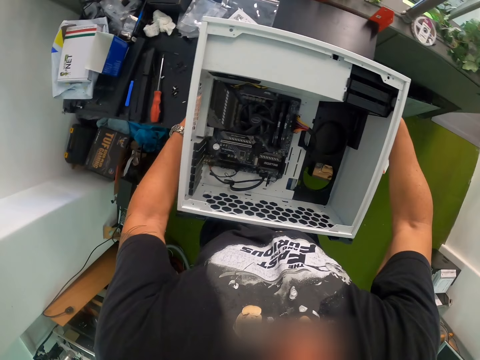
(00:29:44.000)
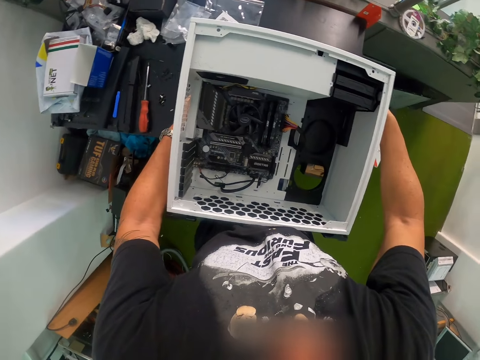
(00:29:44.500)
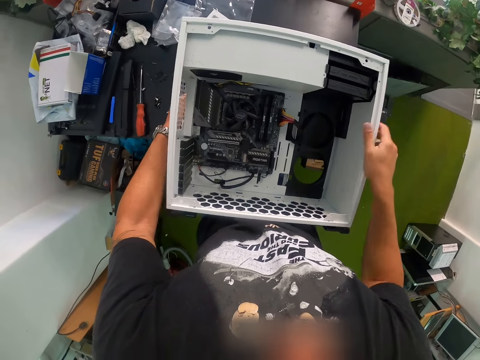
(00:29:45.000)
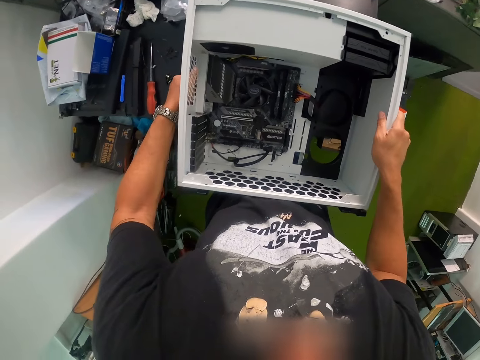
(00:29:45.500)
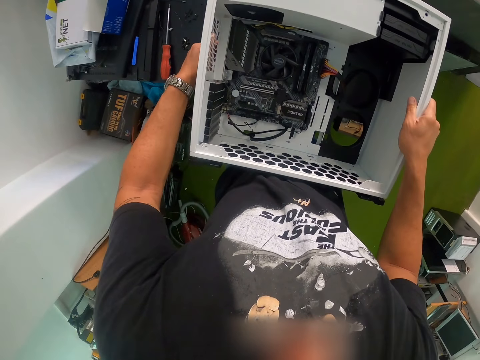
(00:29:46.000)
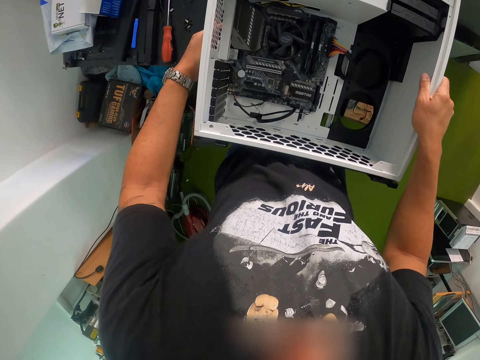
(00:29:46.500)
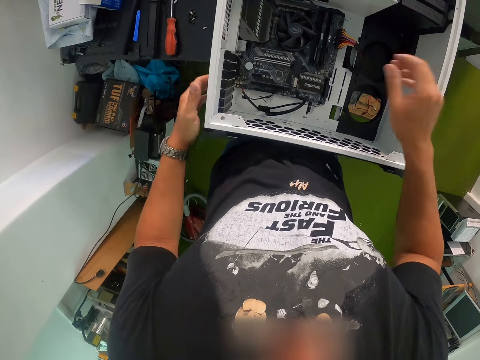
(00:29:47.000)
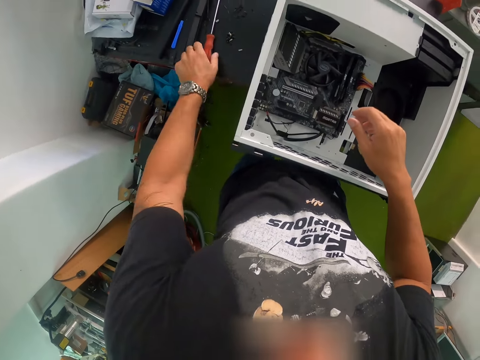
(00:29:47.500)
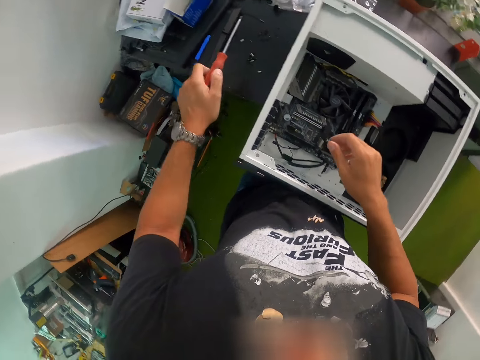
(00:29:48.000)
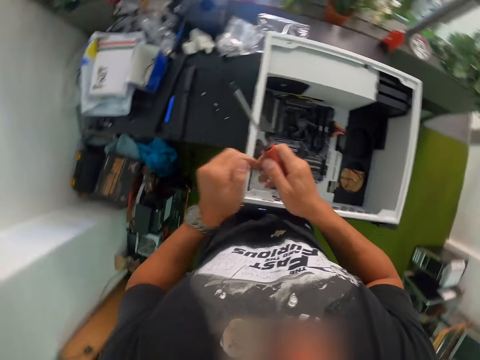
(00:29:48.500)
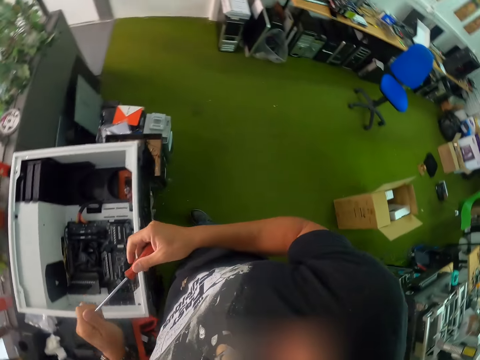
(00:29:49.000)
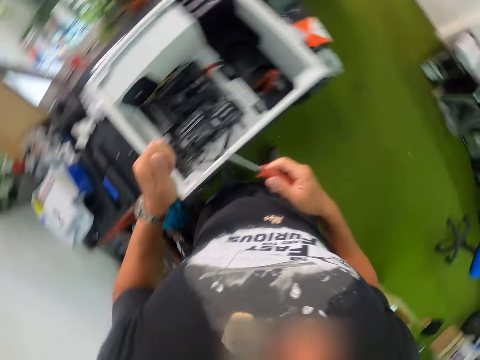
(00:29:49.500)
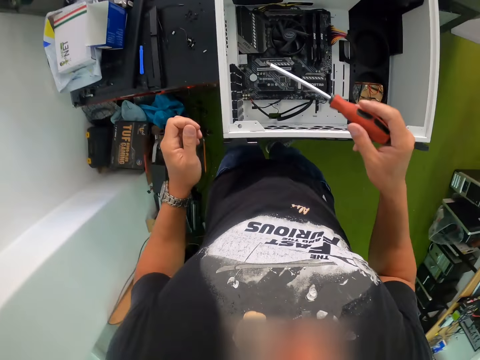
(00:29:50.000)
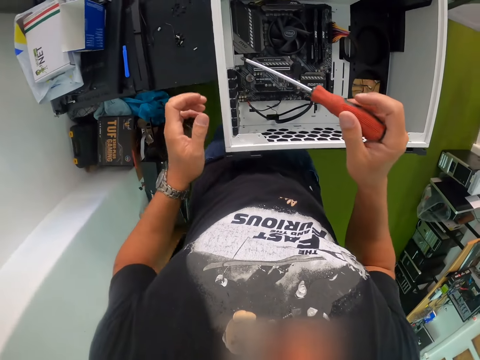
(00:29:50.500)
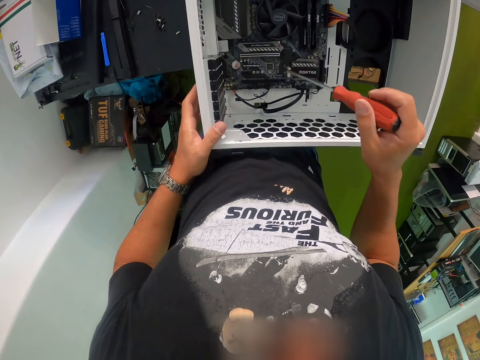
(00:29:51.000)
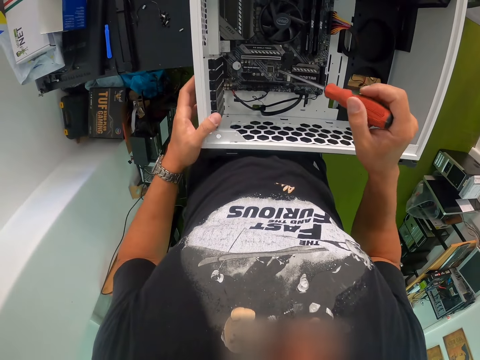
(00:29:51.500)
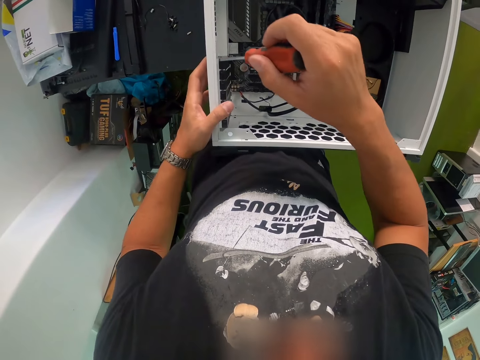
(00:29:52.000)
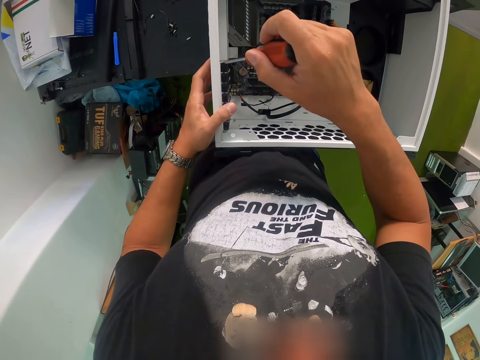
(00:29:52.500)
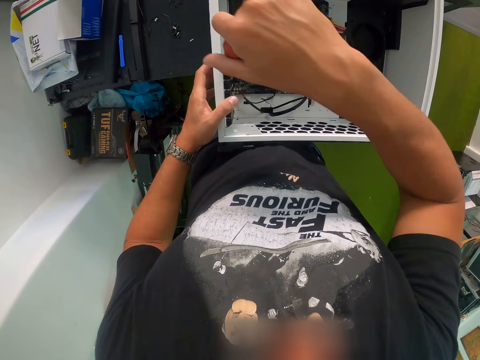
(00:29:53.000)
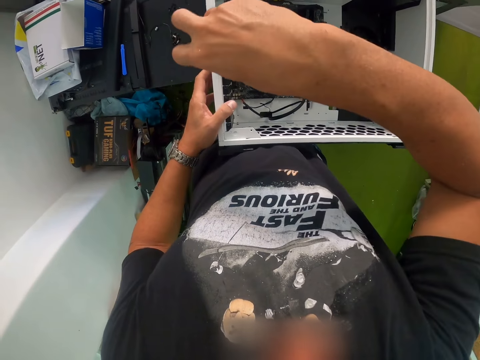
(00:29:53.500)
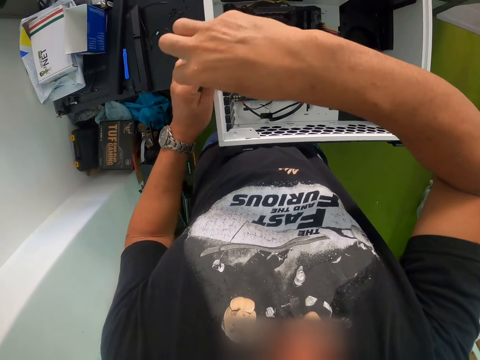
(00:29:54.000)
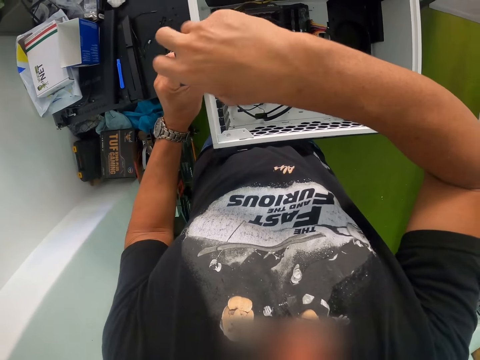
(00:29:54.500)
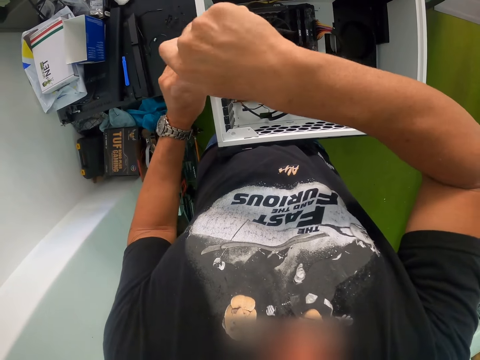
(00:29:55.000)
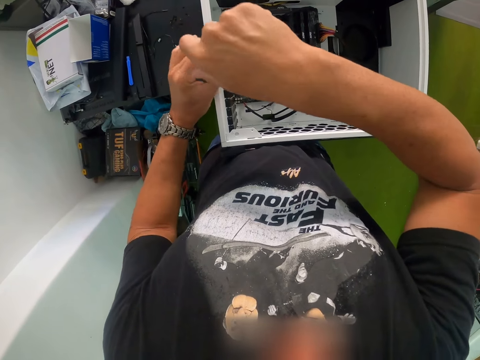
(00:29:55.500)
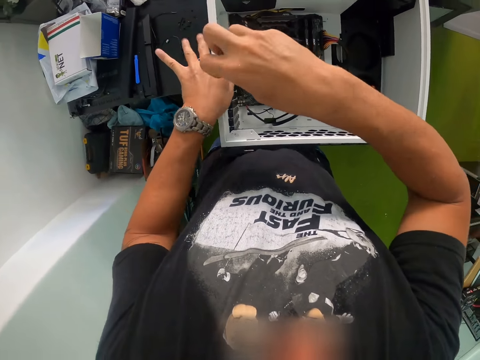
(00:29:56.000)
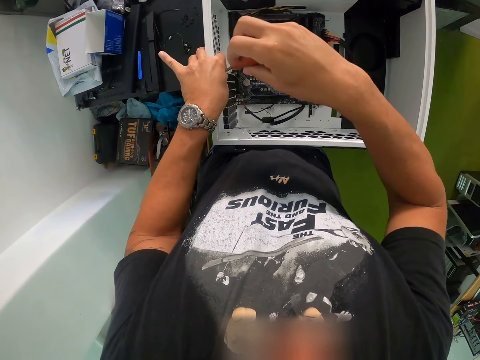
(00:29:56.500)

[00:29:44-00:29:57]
The camera wearer picks up a screwdriver from the table with his left hand. He passes the screwdriver from his left hand to his right hand. He rubs the tip of the screwdriver with his left hand. He holds the system unit on the table with his left hand. He loosens a screw in the system unit with the screwdriver in his right hand. He loosens the screw in the system unit with the screwdriver in both hands.

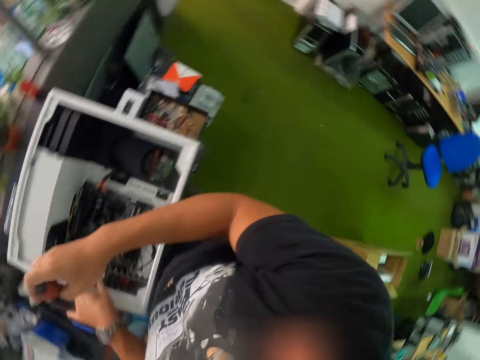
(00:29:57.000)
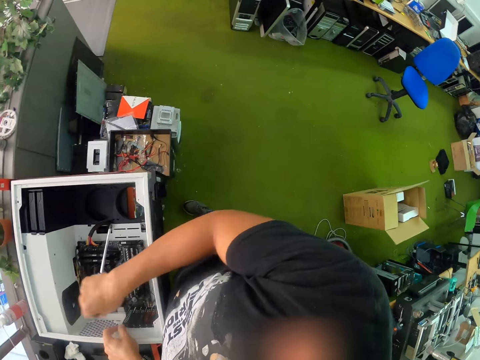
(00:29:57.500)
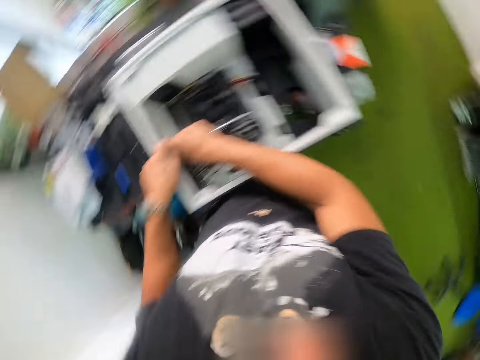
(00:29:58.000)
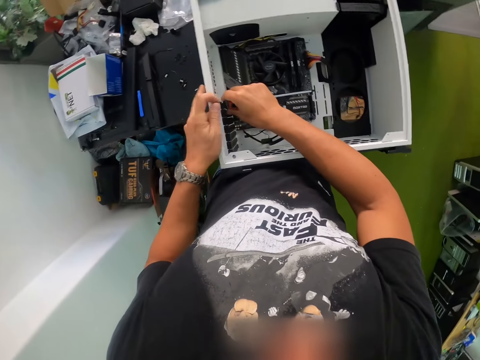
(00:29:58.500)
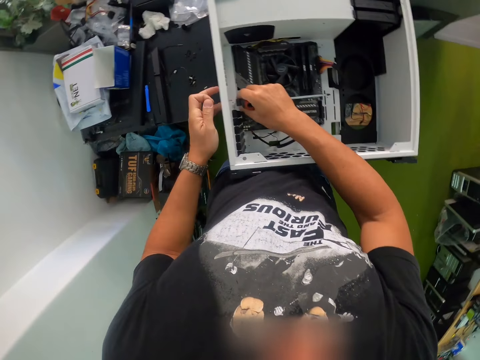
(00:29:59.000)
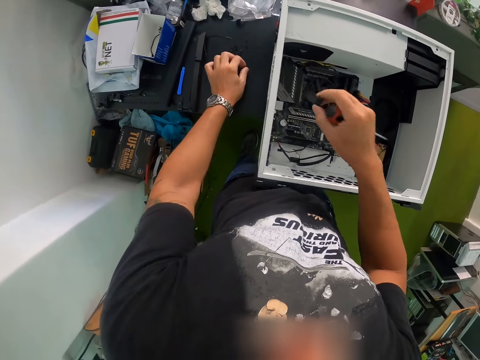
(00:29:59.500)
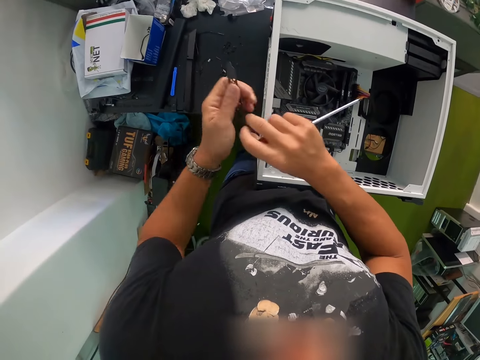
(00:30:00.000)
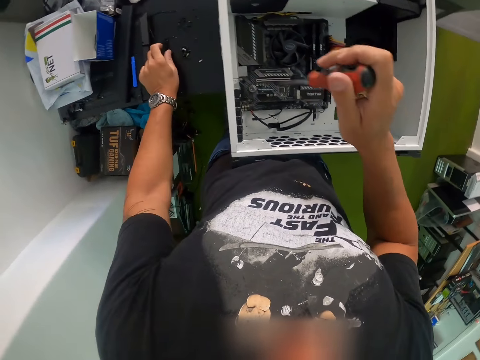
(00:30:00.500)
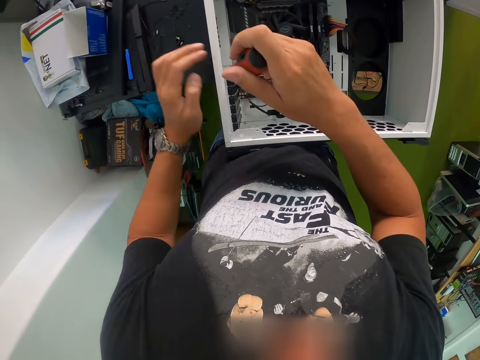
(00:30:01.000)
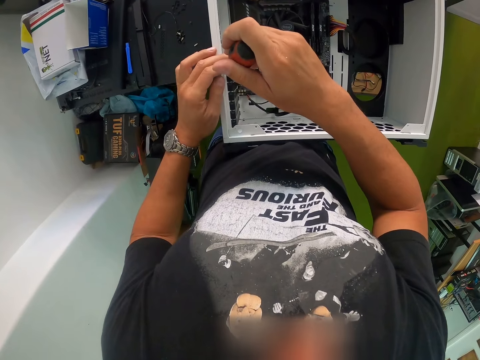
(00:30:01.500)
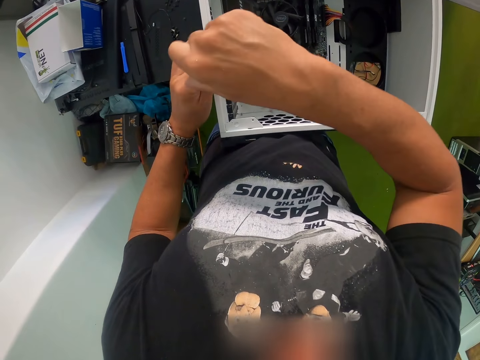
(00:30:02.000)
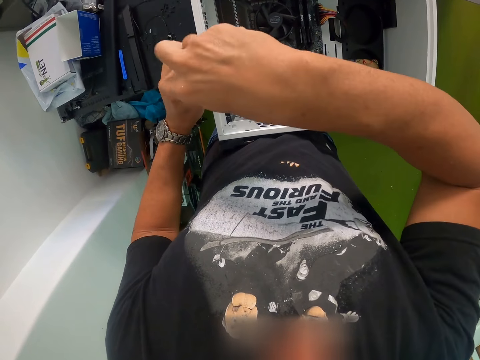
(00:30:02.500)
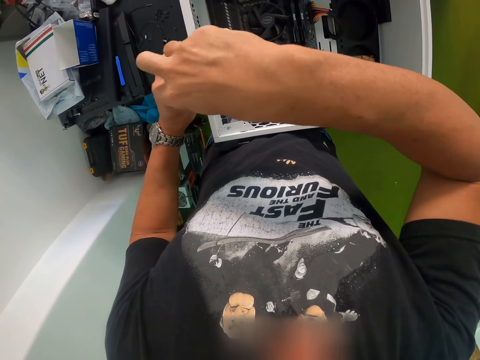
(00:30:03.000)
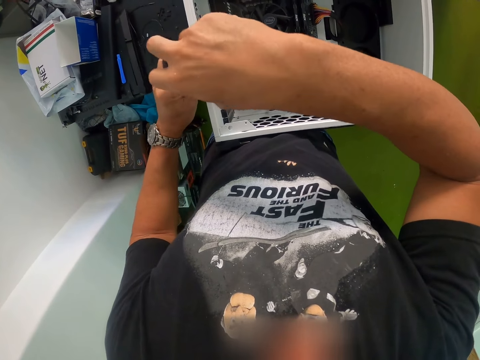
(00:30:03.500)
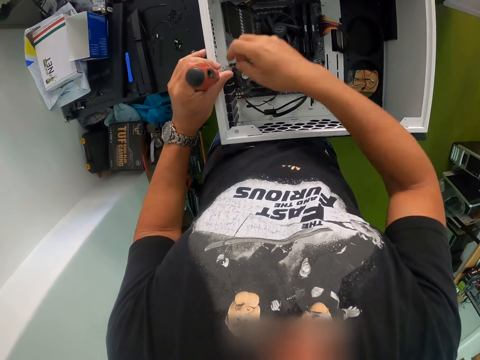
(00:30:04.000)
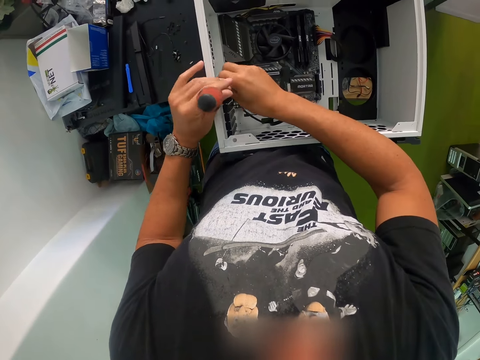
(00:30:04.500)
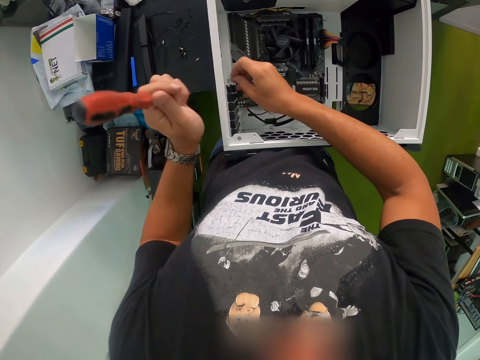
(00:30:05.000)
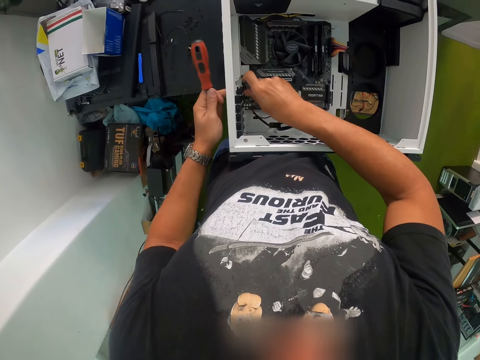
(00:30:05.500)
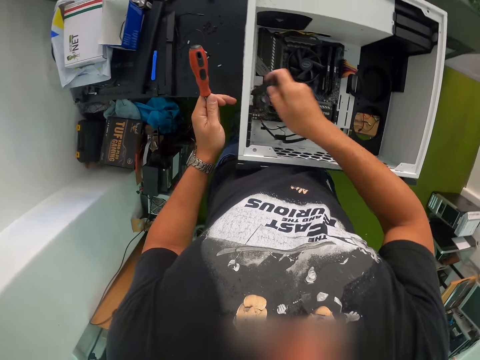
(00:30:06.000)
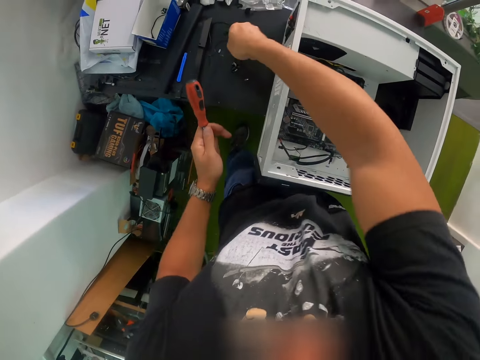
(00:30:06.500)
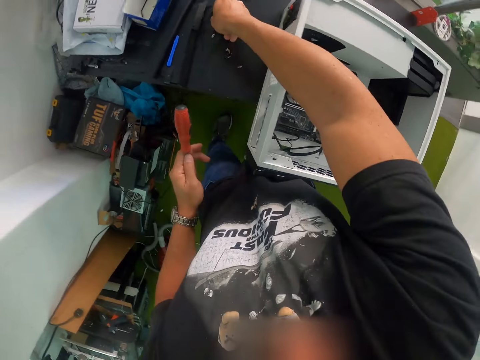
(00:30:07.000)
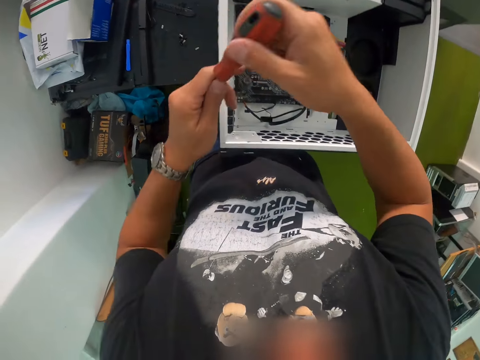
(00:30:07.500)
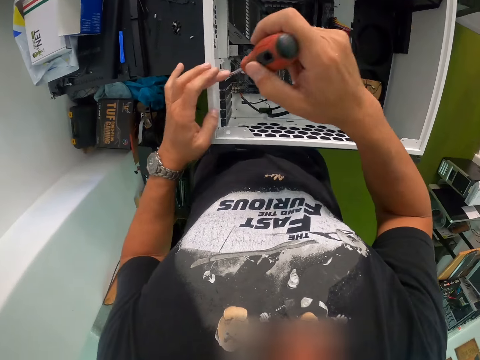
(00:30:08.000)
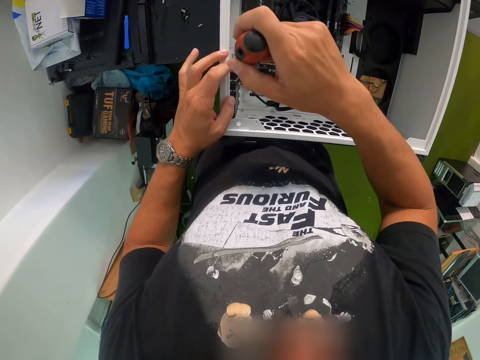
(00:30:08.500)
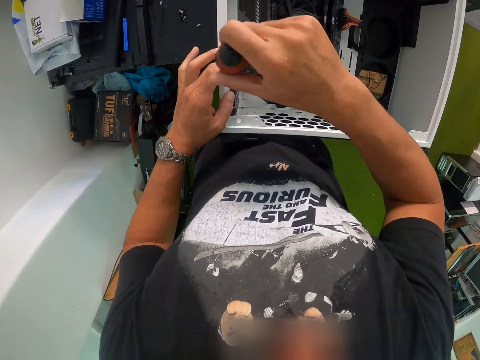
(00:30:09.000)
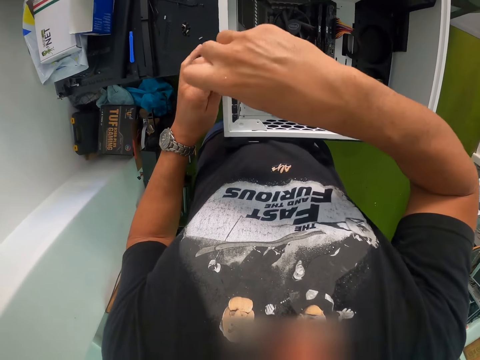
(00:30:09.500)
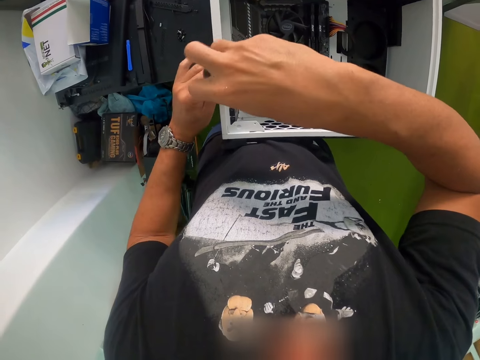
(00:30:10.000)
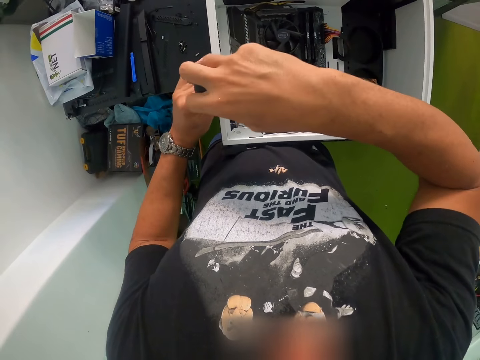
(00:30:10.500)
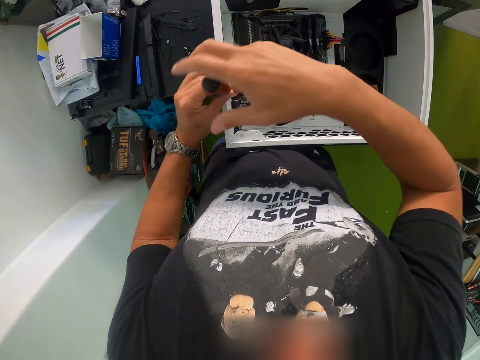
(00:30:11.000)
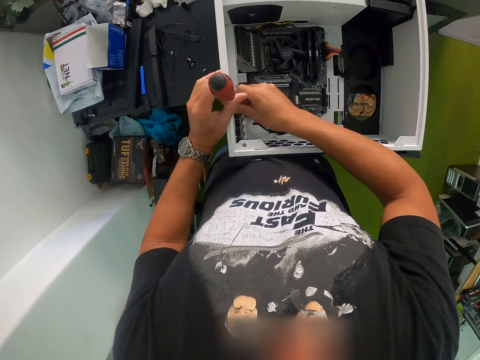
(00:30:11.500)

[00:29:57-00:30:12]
The camera wearer picks up the screw from the system unit with his left hand. He removes a socket organizer from the system unit with his right hand. He drops the screw in his left hand on the table. He holds a plastic case. He passes the socket organizer from his right hand to his left hand. He drops the socket organizer in his left hand on the table. He loosens a screw in the system unit with the screwdriver in both hands. He holds the screwdriver with his left hand. He picks up the screw nut. He removes a socket organizer from the system unit with his right hand. He drops the socket organizer in his right hand on the table. He places the screw nut on the table. He passes the screwdriver from his left hand to his right hand. He loosens a screw in the system unit with the screwdriver in both hands.
